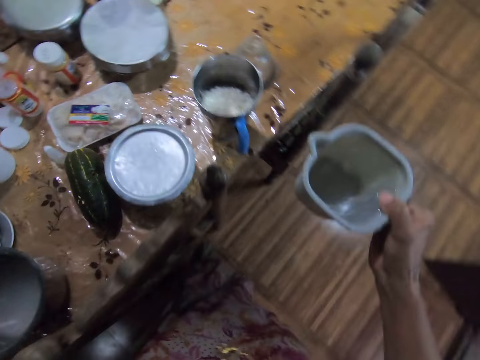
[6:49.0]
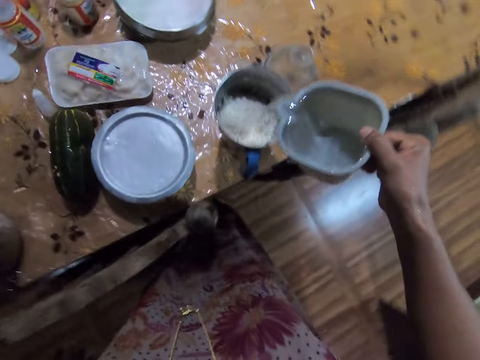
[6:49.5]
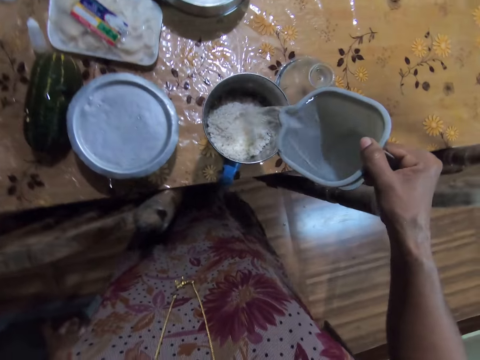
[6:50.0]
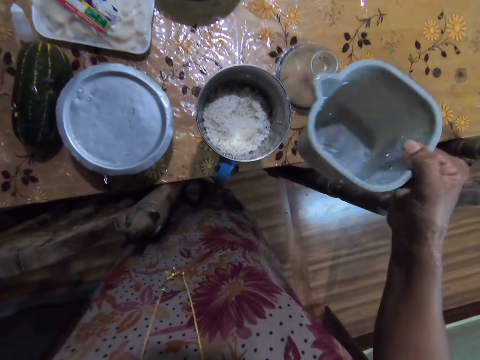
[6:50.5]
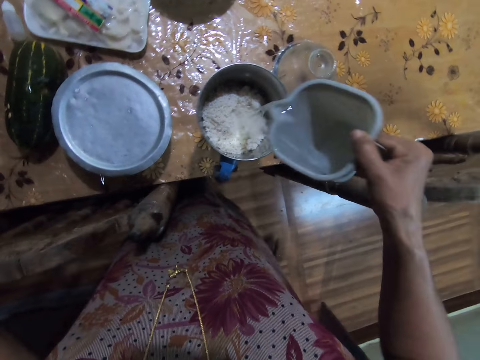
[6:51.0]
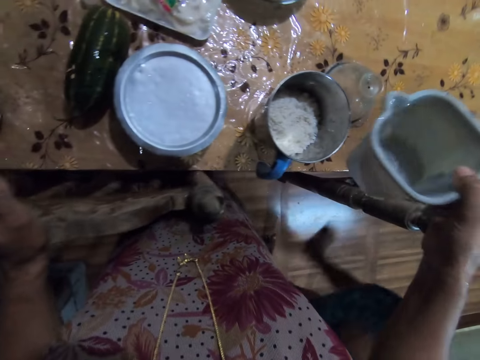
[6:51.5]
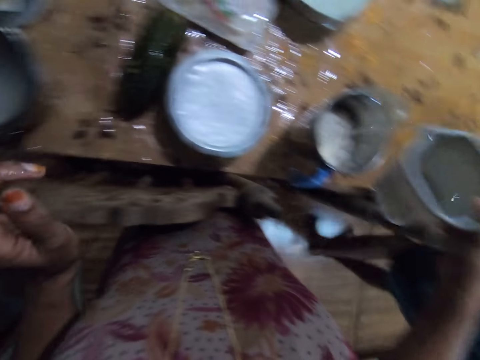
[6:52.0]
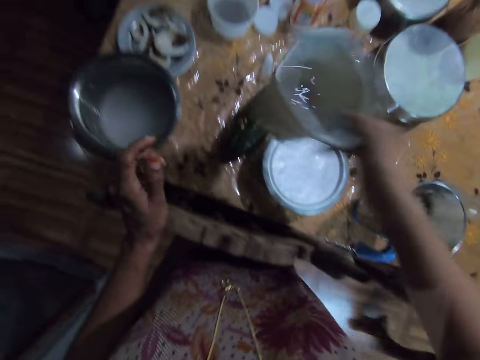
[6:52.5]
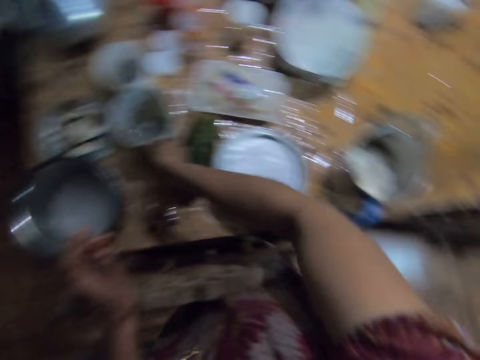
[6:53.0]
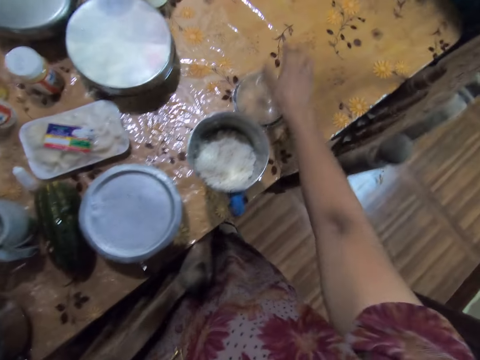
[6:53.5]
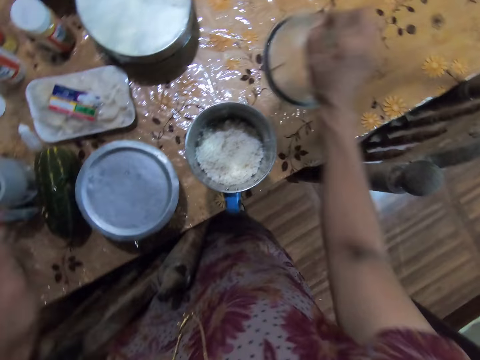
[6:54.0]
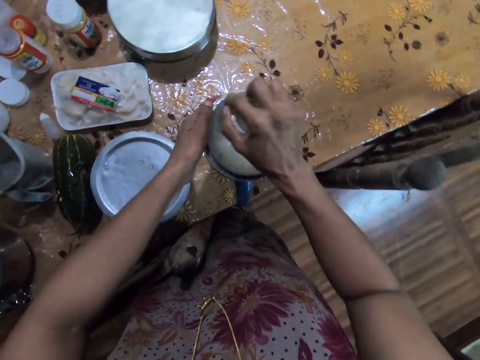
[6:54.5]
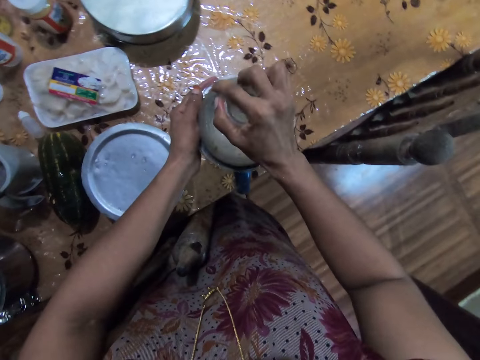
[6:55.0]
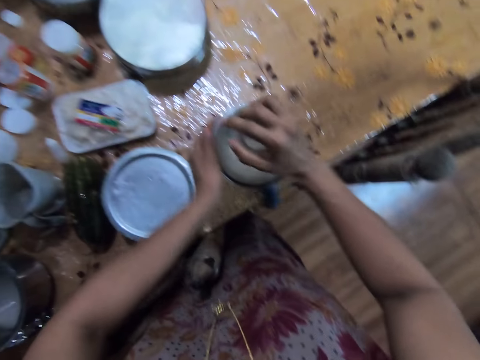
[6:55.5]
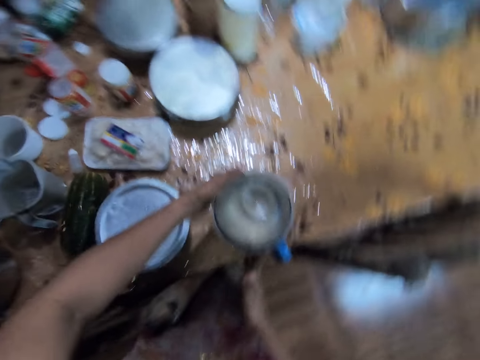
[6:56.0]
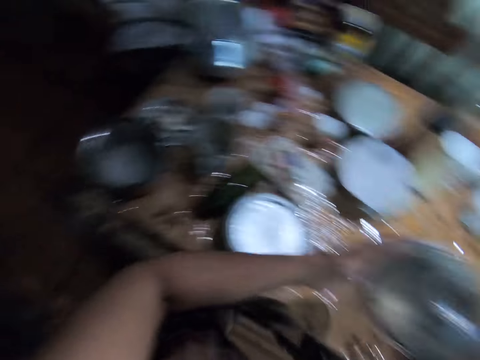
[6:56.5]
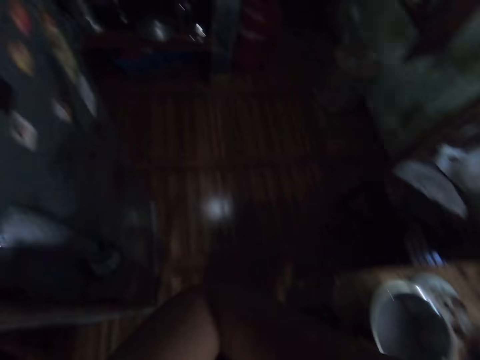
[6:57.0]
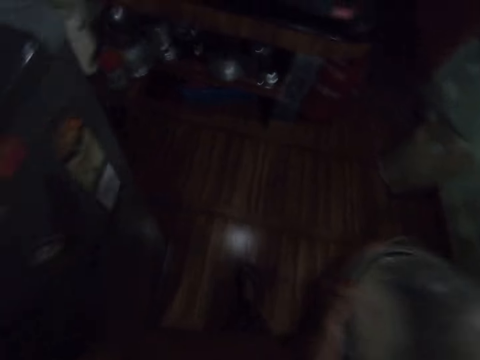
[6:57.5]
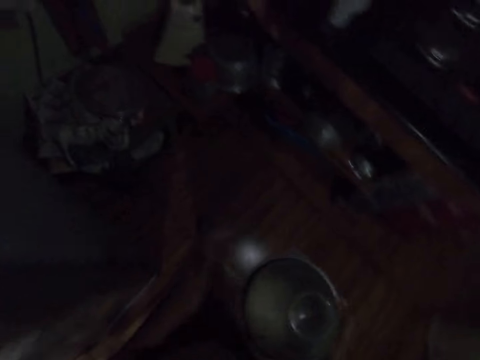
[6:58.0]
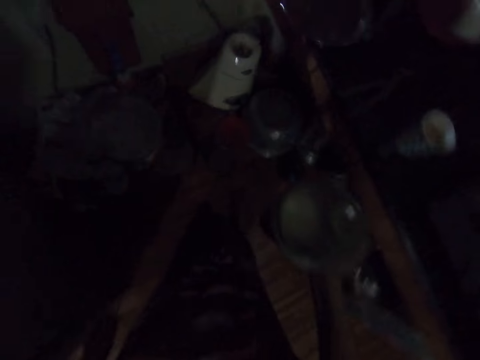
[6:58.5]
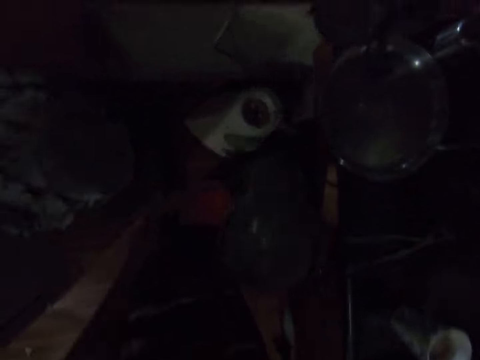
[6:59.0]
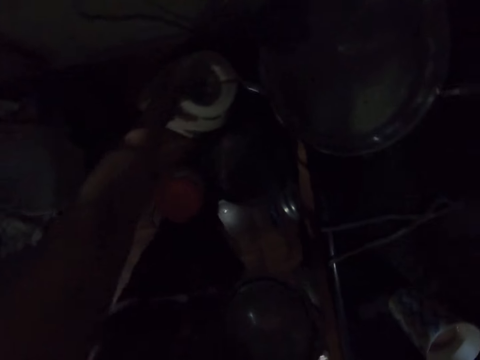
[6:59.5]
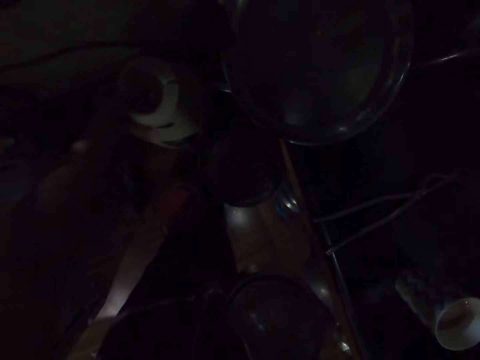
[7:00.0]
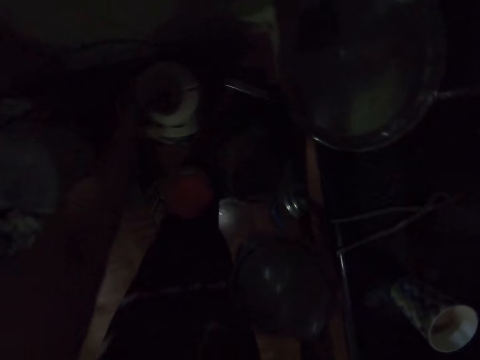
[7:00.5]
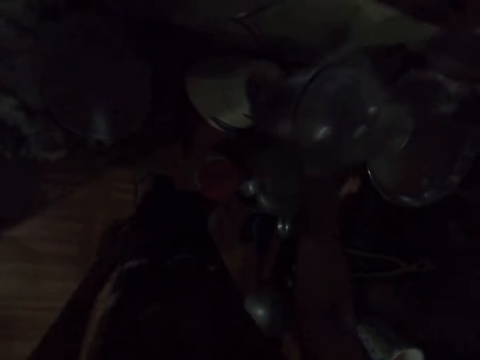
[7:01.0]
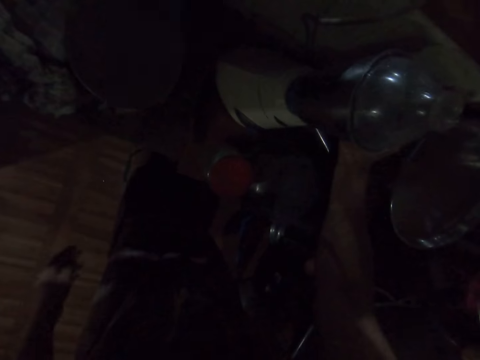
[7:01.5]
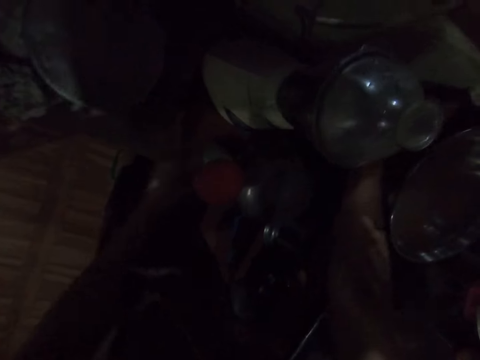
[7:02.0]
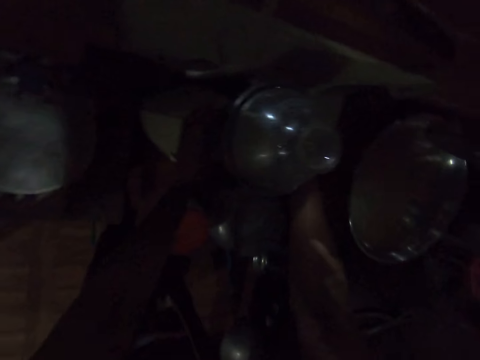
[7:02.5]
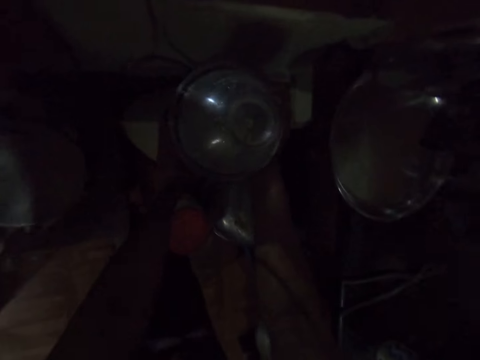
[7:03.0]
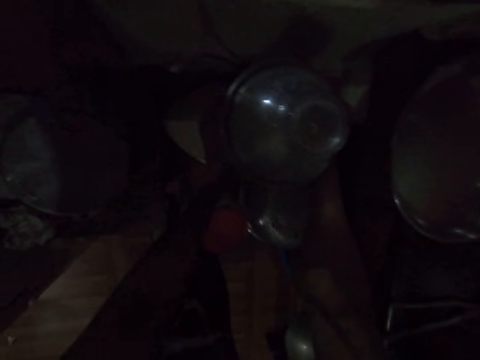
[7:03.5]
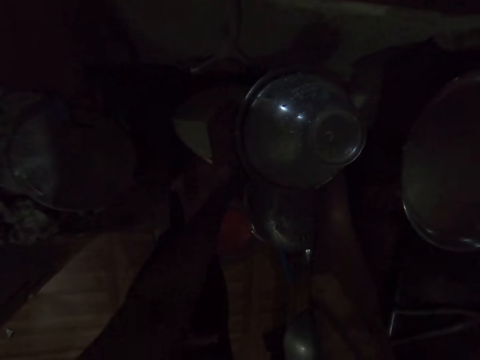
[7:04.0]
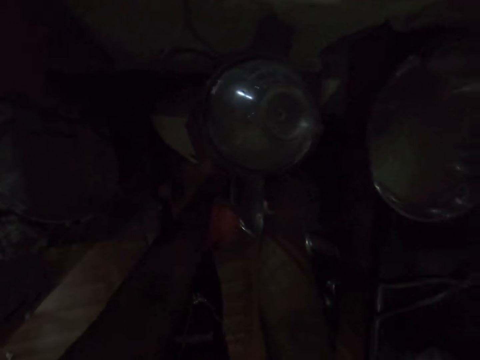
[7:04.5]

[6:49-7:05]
The camera wearer pours water from the jug in her right hand into the blender on the table. She places the jug on the table with her right hand. She picks up the blender lid from the table with her right hand. She covers the blender on the table with the blender lid with both hands. She picks up the blender from the table with both hands. She walks around the kitchen. She adjusts a blender engine on the table with her left hand. She places the blender in the blender engine on the table with her right hand. She adjusts the blender in the blender engine on the table with both hands.

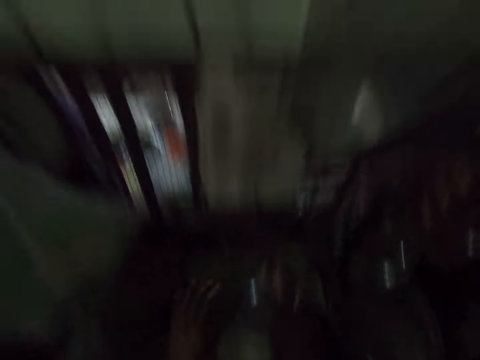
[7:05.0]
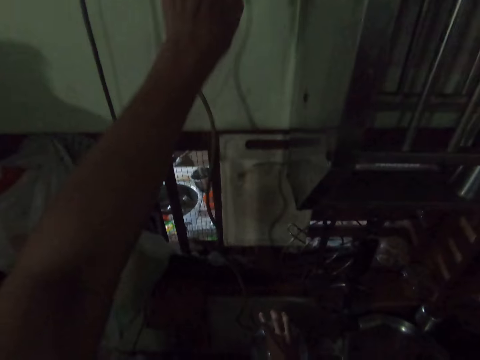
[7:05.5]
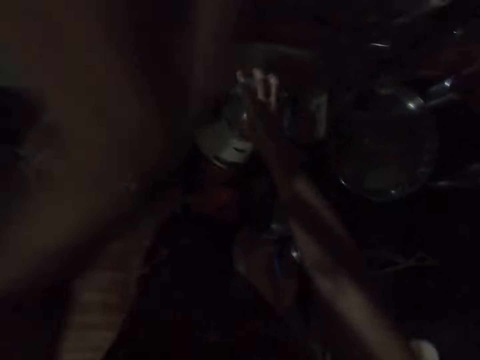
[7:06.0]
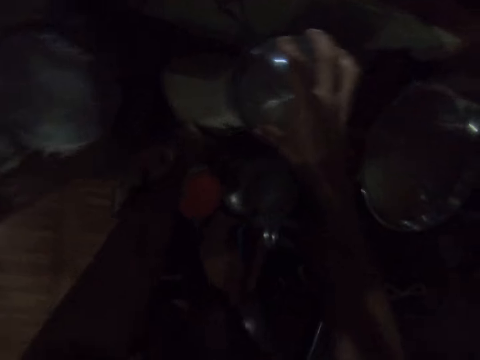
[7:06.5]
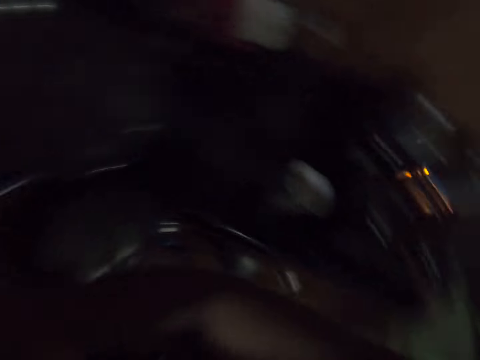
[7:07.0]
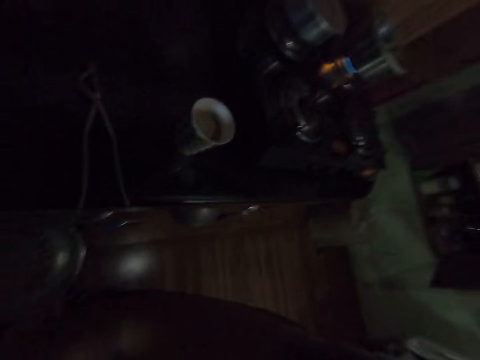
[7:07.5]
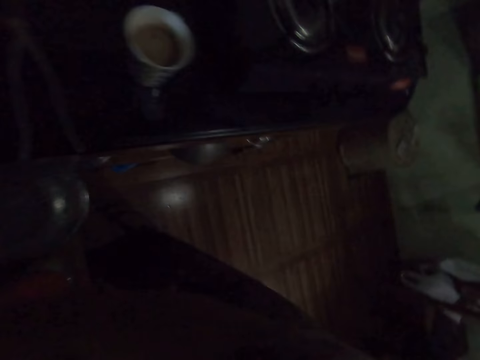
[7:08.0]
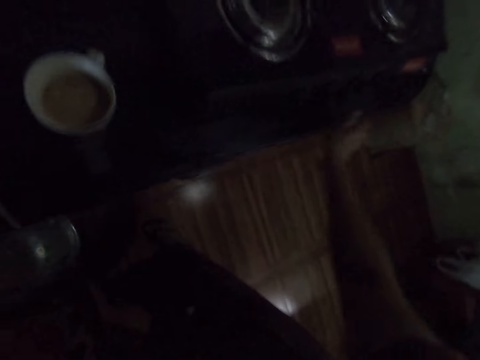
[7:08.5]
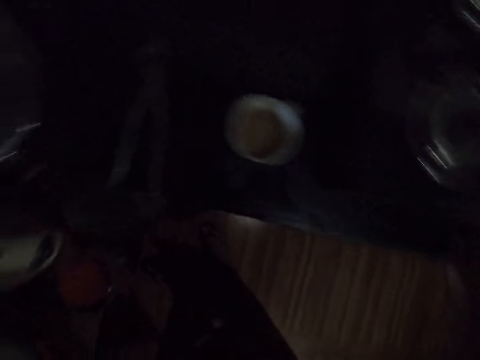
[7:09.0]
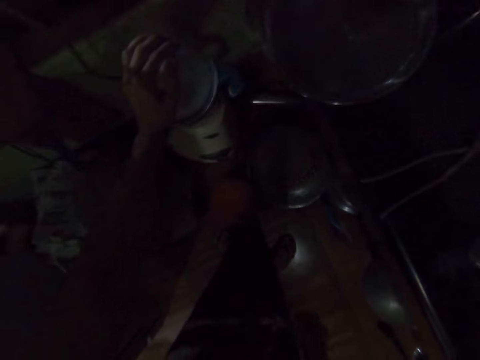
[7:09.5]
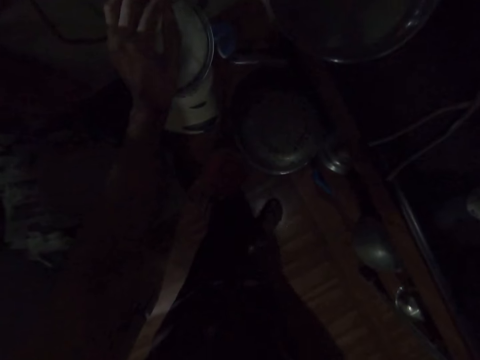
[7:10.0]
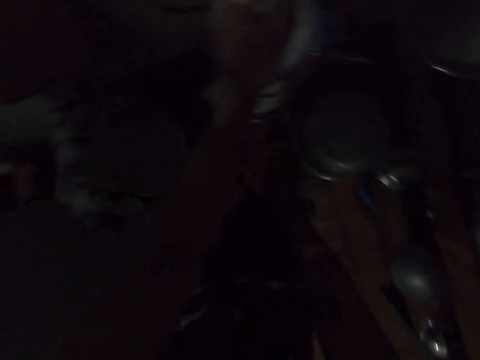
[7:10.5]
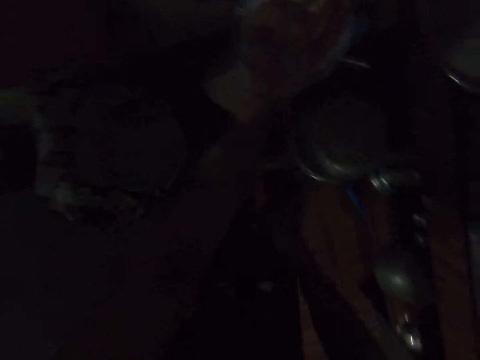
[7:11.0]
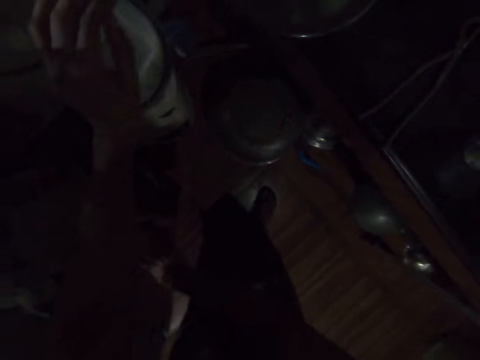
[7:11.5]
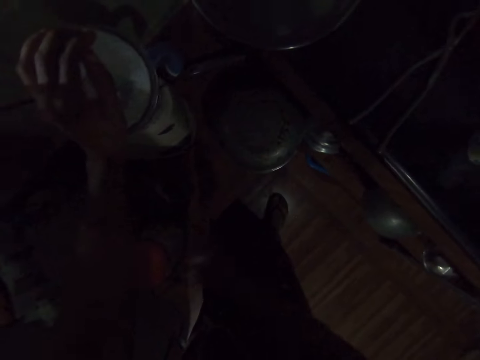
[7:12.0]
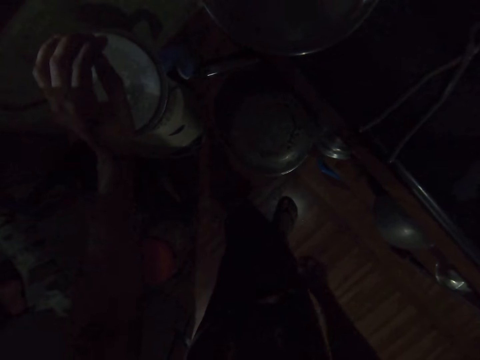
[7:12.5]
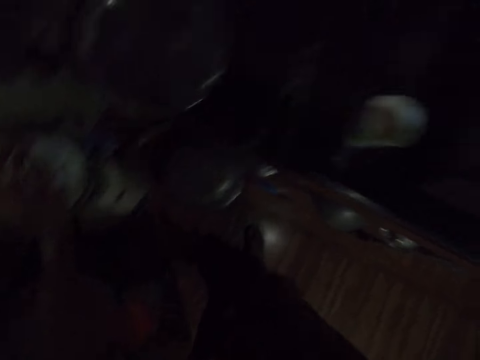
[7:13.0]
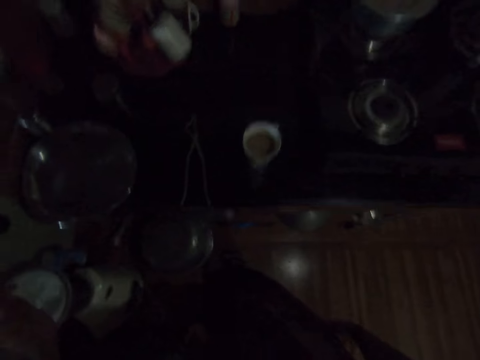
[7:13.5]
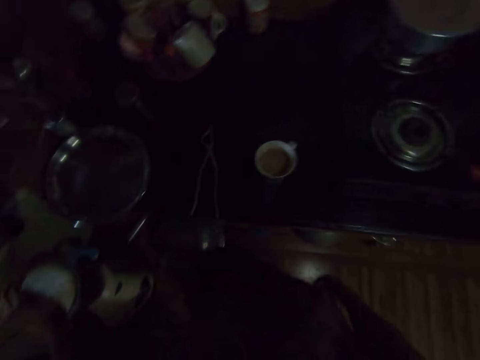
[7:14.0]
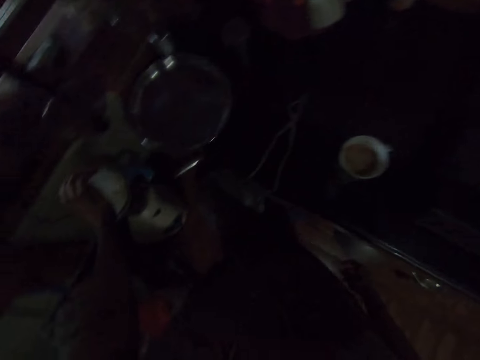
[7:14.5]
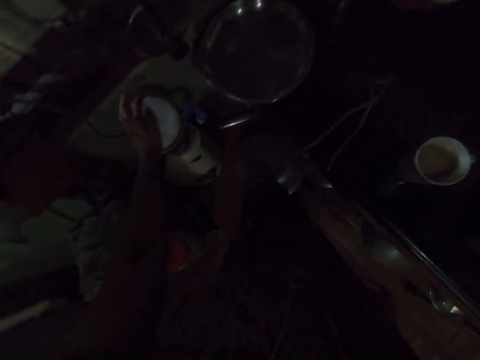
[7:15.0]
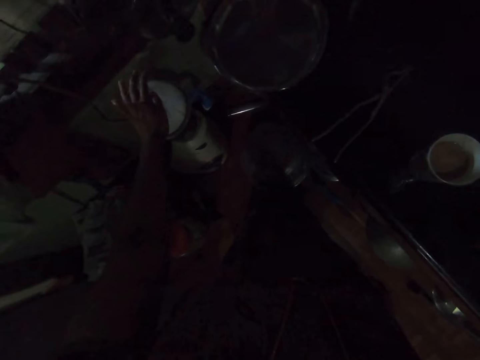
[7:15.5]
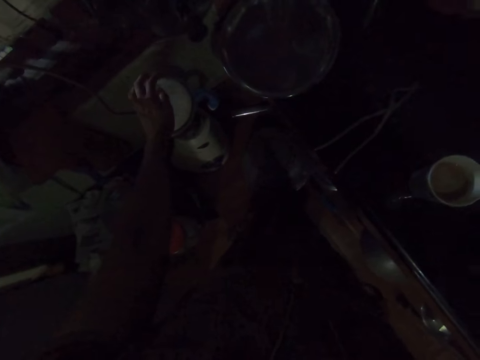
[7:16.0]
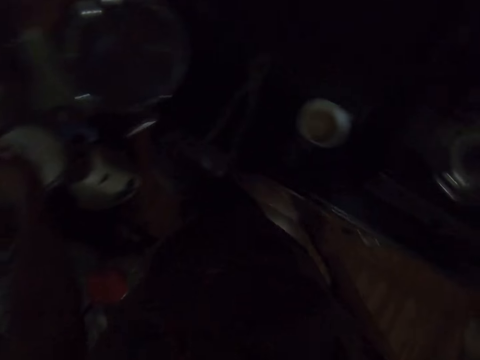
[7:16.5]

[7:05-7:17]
The camera wearer places her right hand on the blender lid on the blender. She turns a knob on the blender engine on the table with her left hand. She looks around the kitchen. She adjusts a knob on the cooker on the table with her right hand. She looks around the kitchen. She blends the rice. She adjusts the knob on the blender engine on the table with her right hand.
